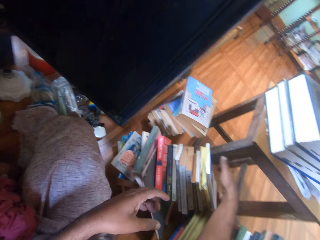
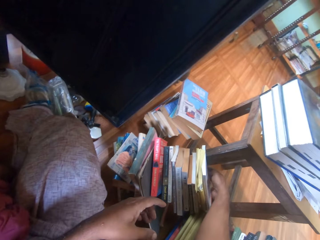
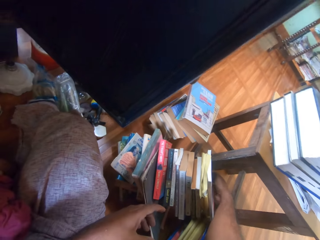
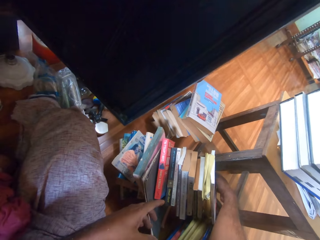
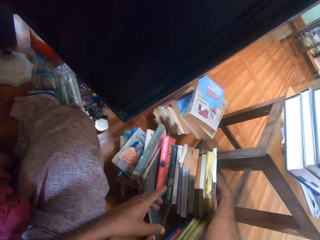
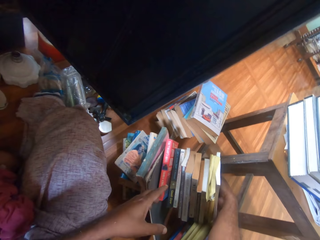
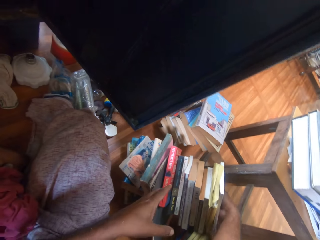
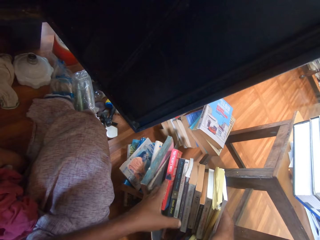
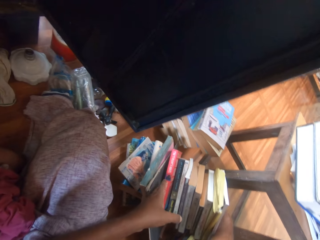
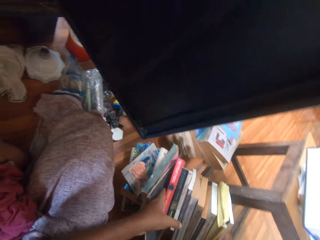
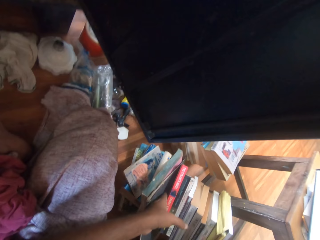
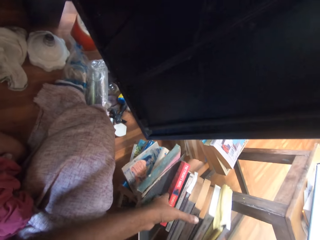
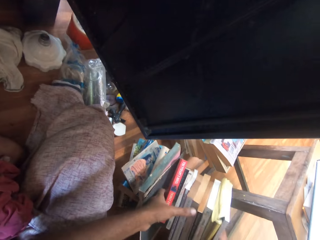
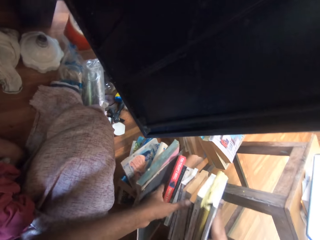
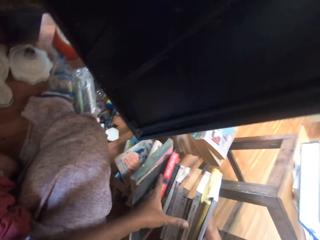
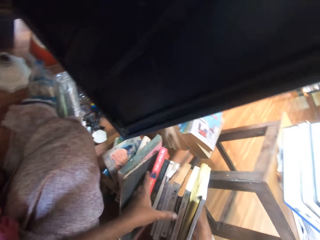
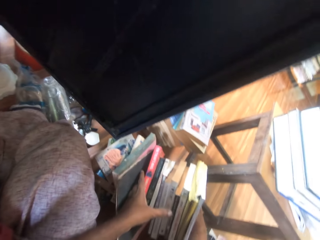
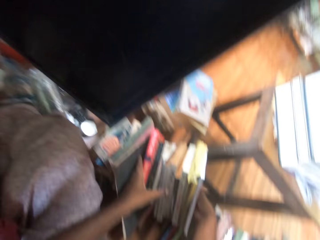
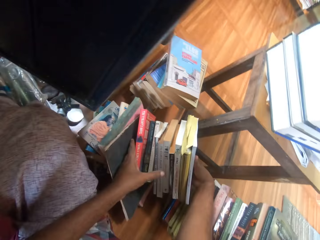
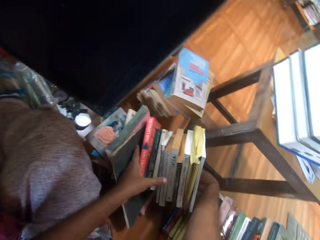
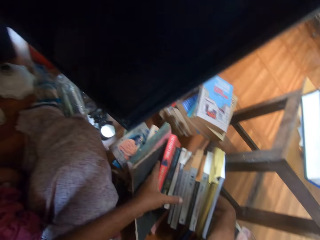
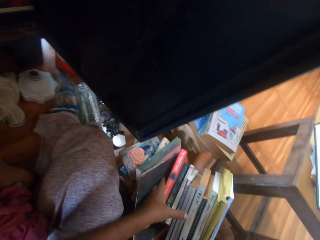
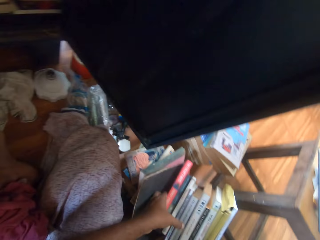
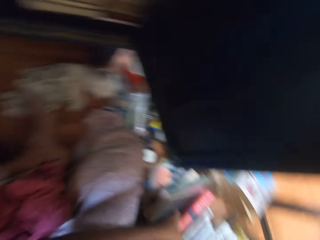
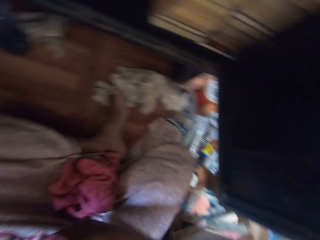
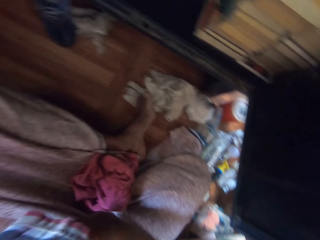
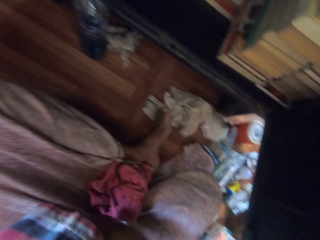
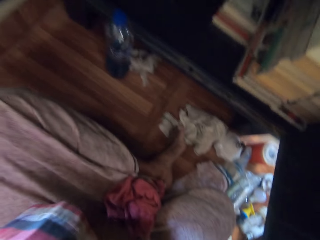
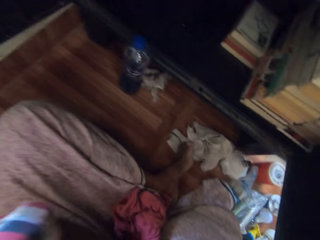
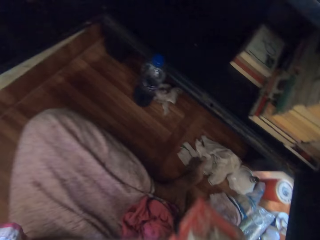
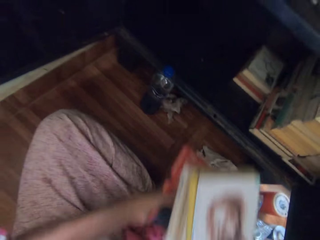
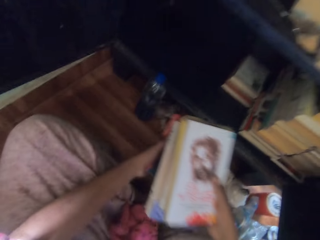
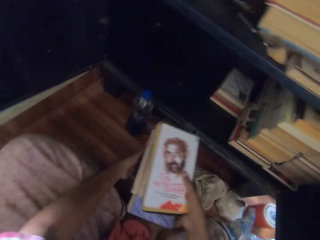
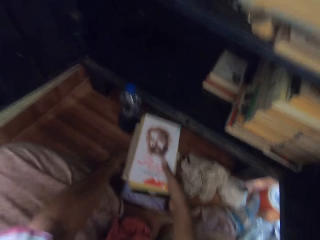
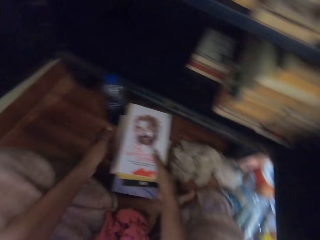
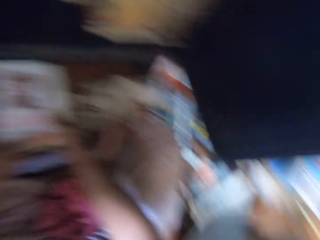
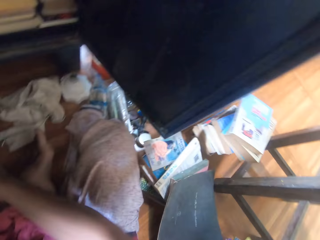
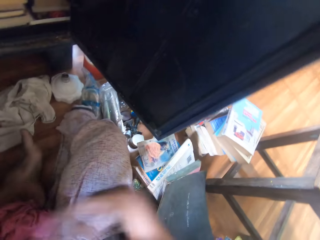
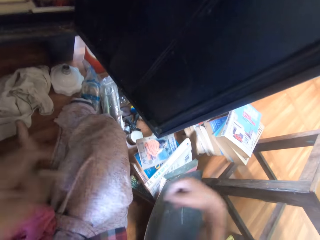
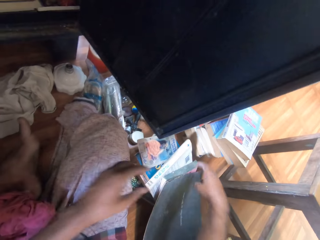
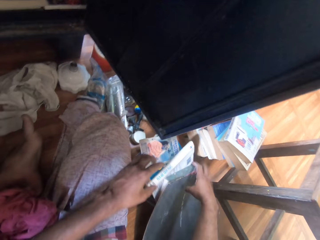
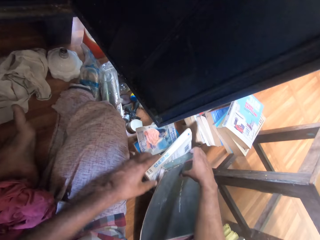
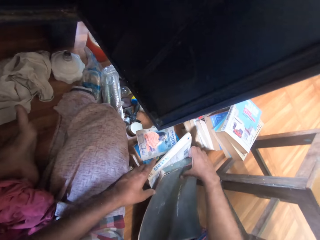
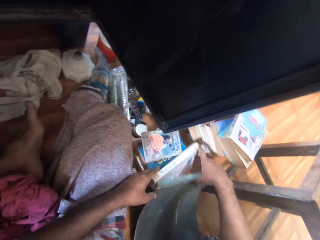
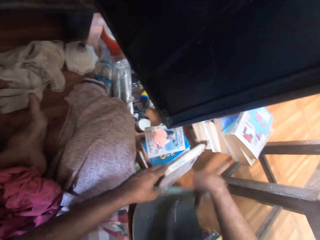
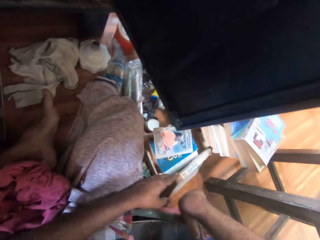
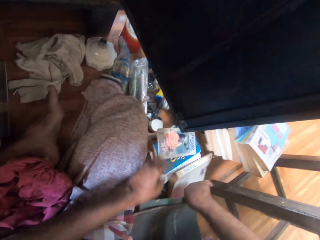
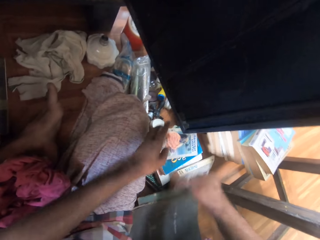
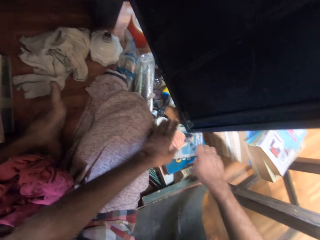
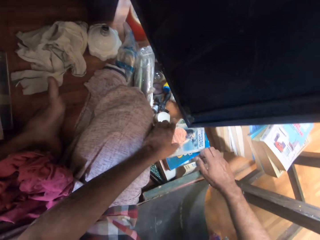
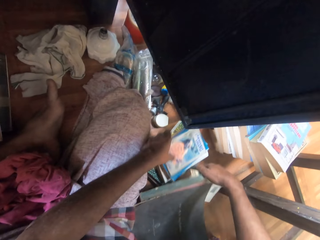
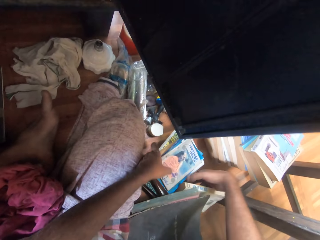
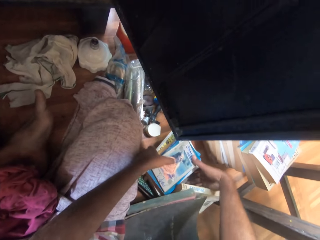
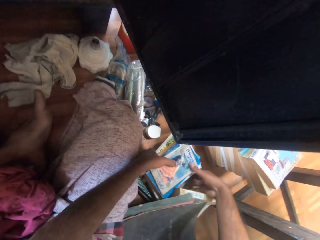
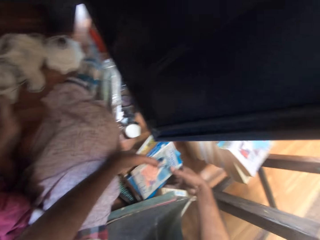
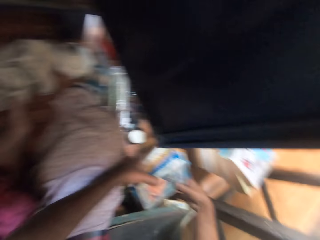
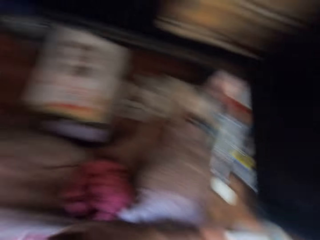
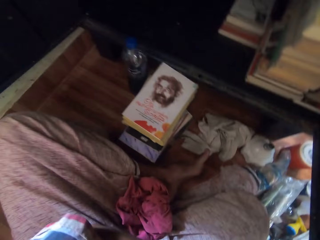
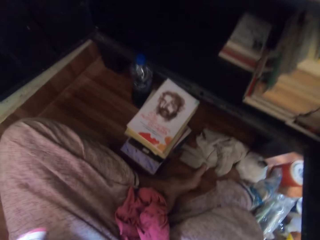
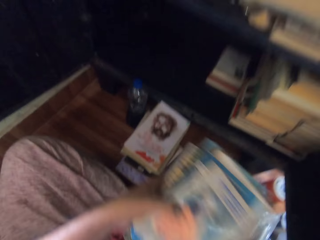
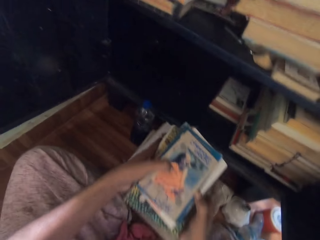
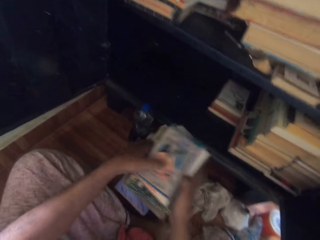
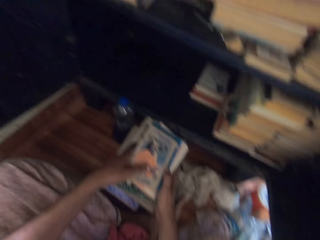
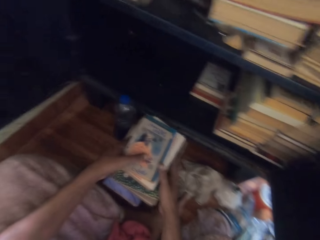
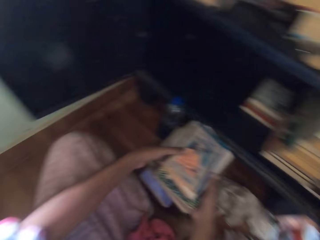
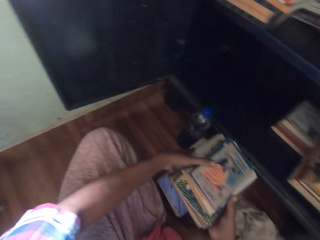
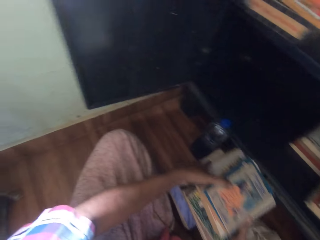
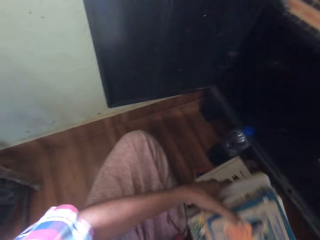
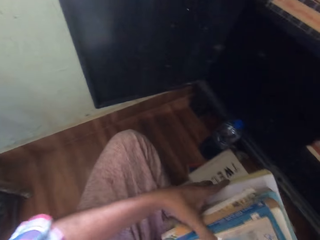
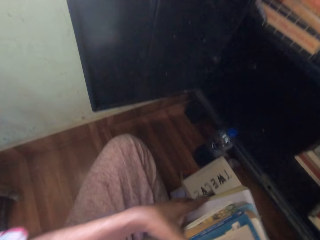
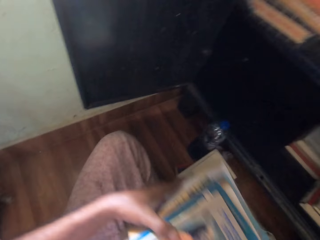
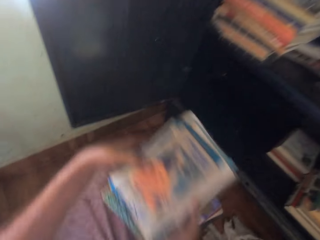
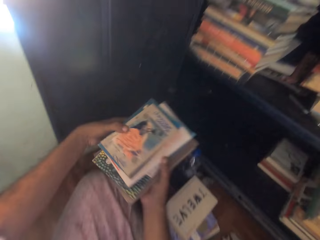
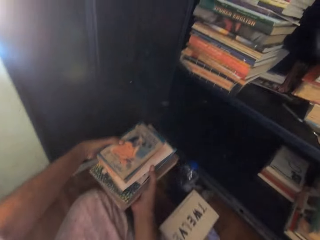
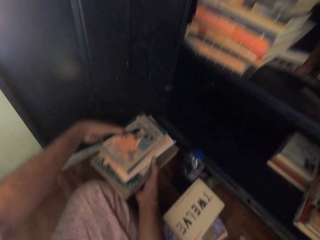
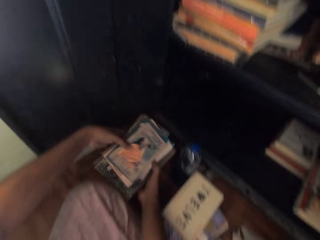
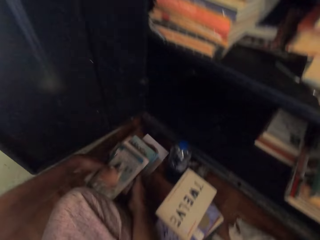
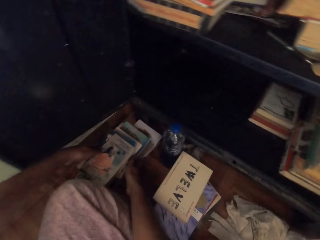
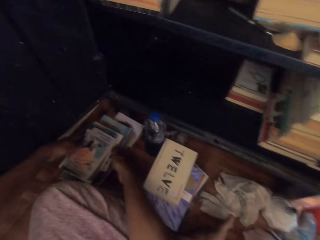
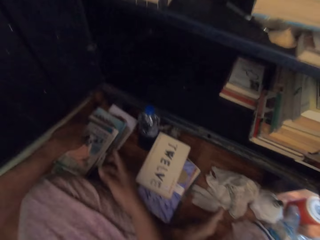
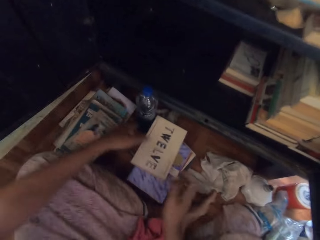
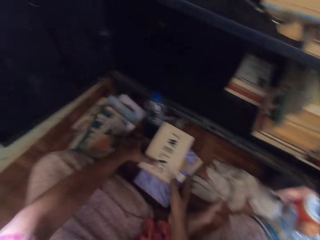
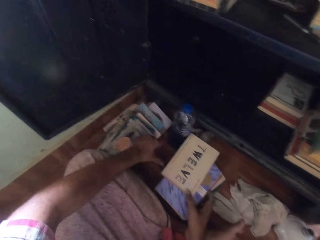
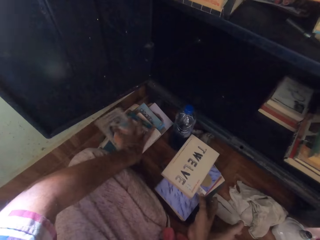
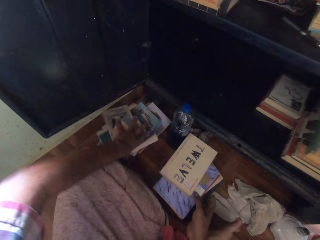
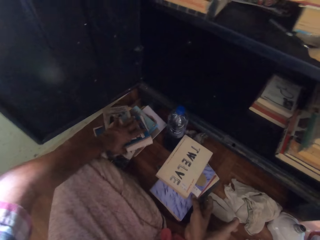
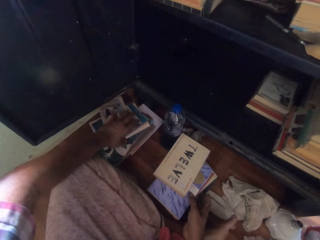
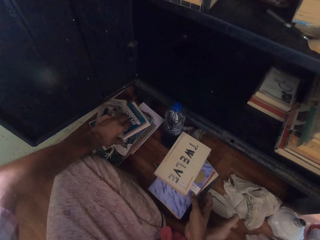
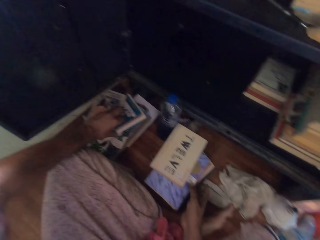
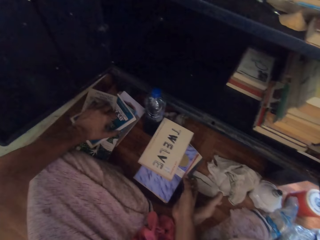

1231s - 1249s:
The camera wearer holds the books with both hands. He moves some books on the floor with both hands. He turns. He places the books on the floor. He turns. He holds the books. He moves a book on the floor with his right hand. He moves a book on the floor with his left hand. He picks up some books on the floor with his hands. He turns. He drops the books in his hands on the books on the floor. He picks up some books on the books on the floor with his hands. He drops the books in his hands on the floor. He arranges some books on the books on the floor with his left hand.

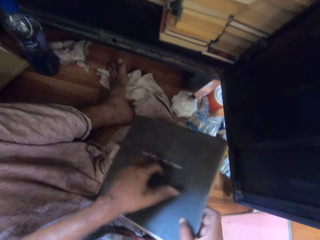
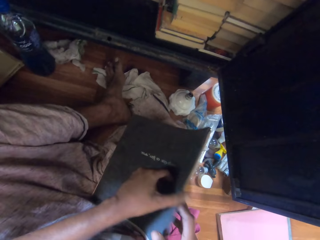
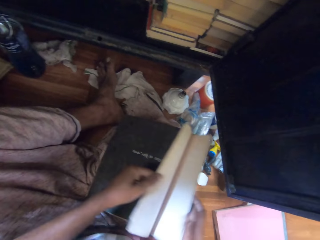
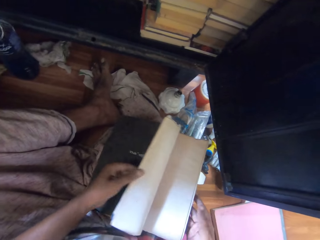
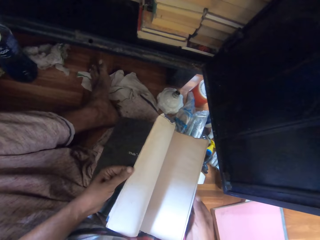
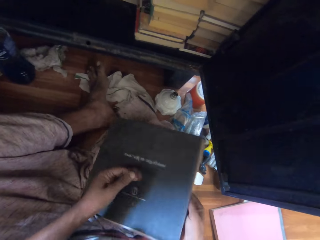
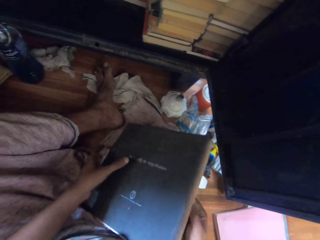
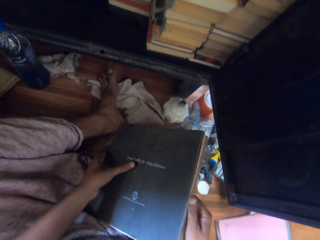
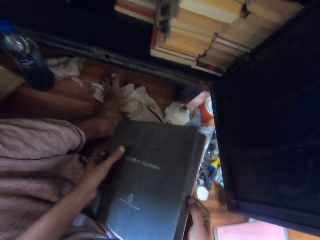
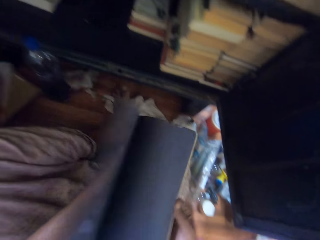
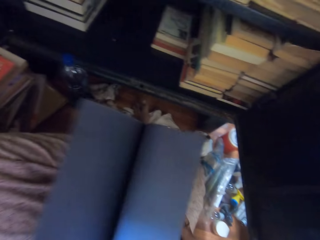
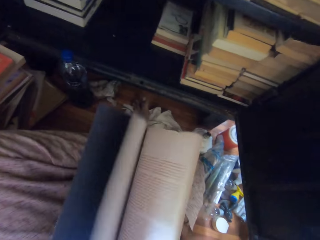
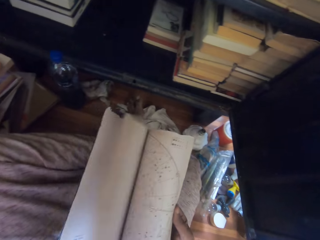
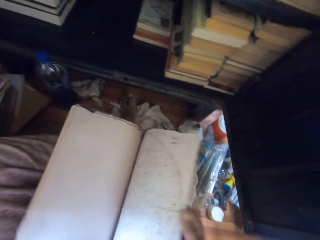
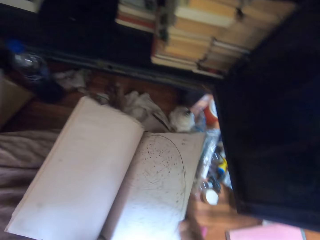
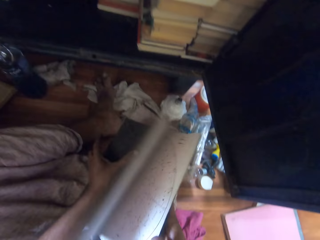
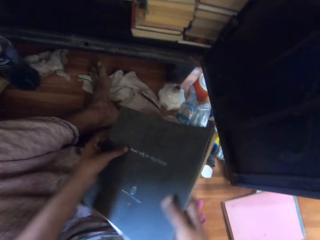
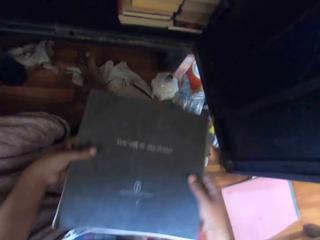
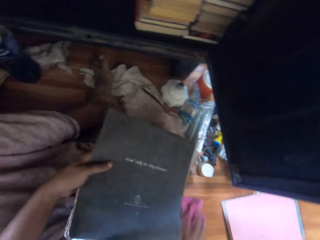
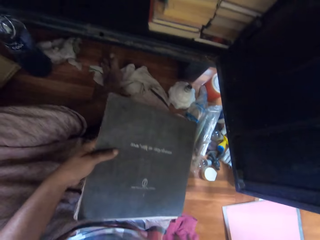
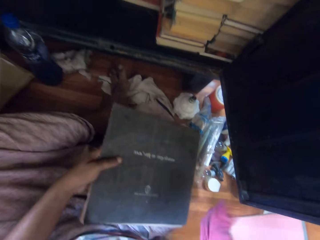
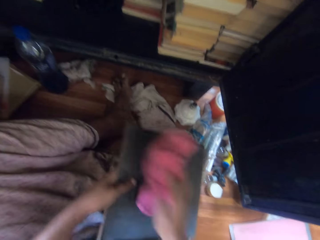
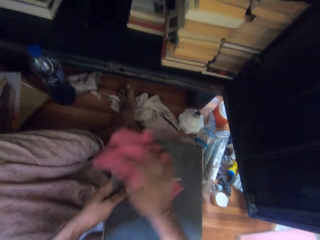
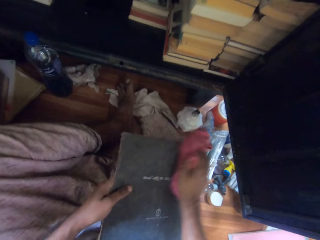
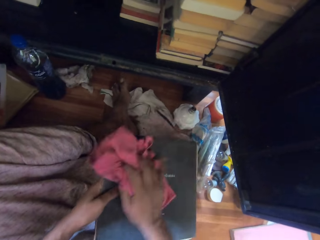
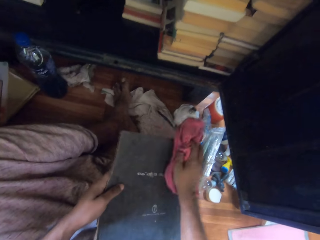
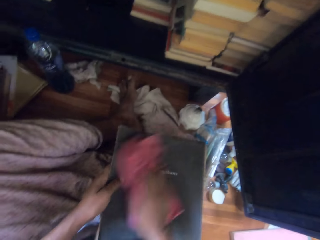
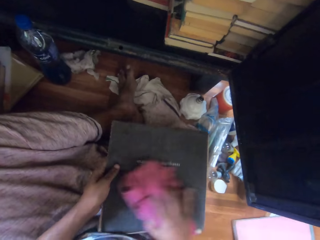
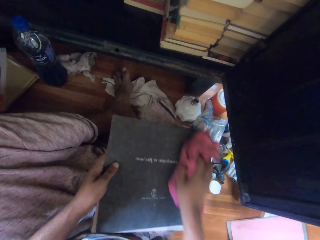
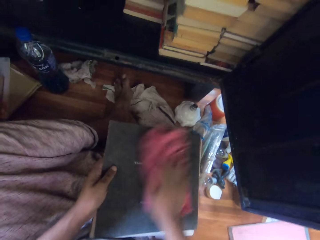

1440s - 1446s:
The camera wearer puts down a cloth. She scrolls a book. She picks up the towel from the floor with her right hand. She cleans the book on her right leg with the towel in her right hand.
